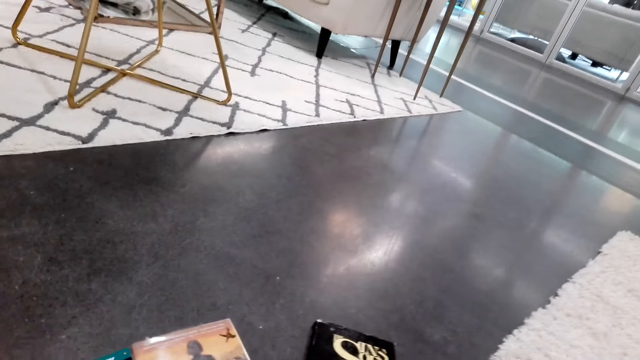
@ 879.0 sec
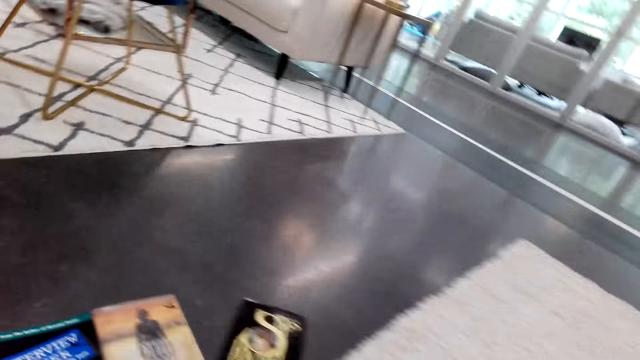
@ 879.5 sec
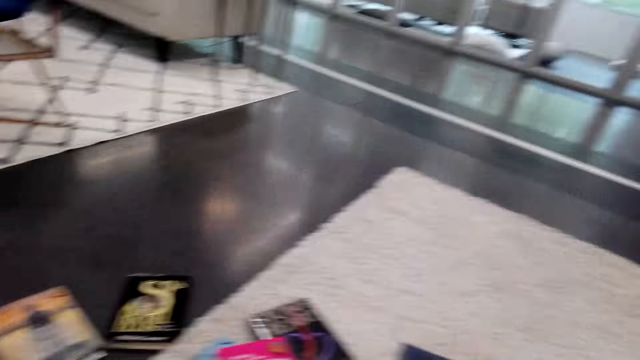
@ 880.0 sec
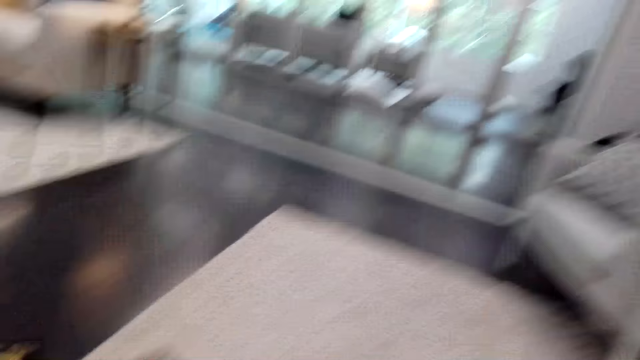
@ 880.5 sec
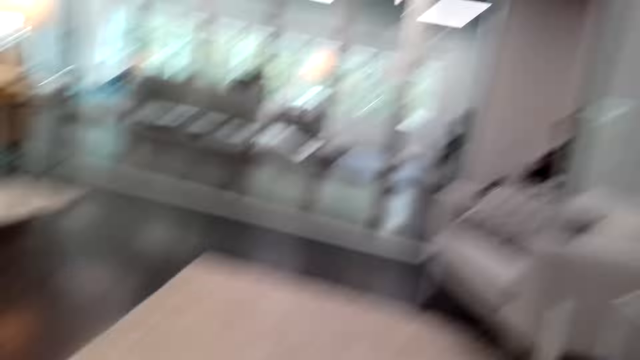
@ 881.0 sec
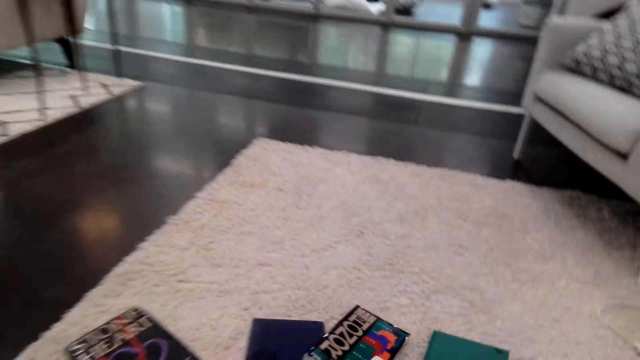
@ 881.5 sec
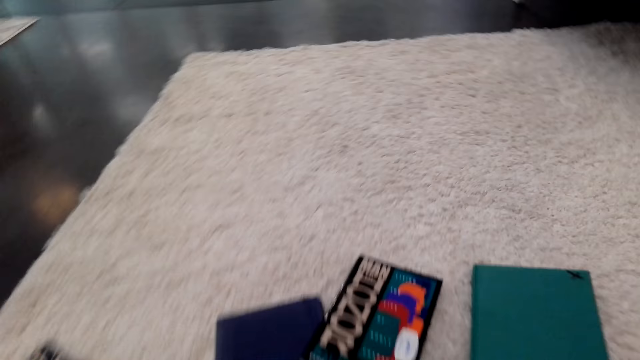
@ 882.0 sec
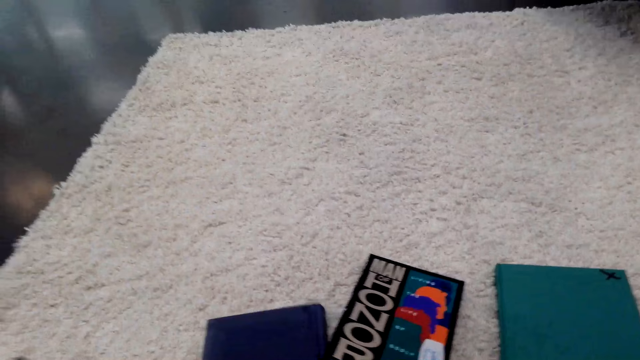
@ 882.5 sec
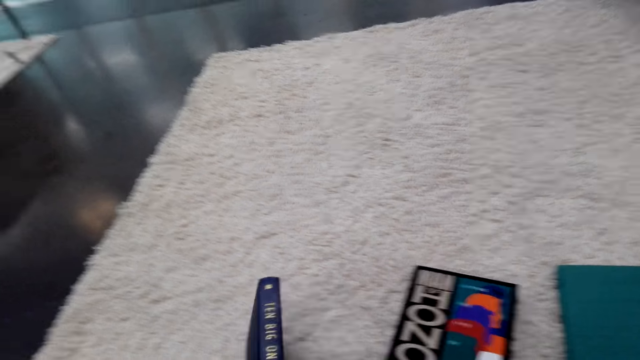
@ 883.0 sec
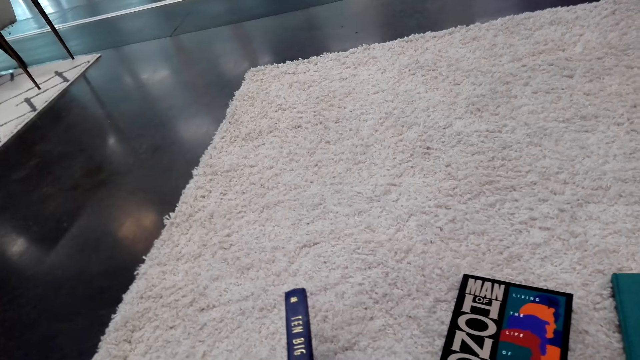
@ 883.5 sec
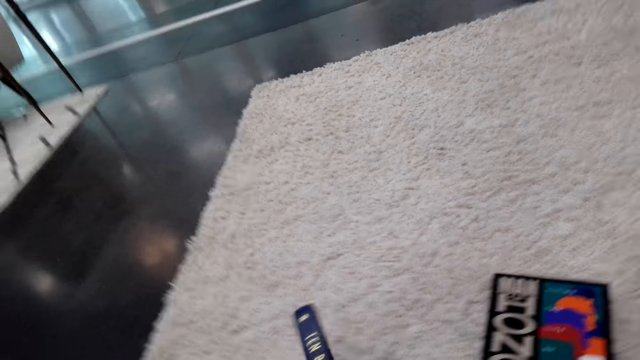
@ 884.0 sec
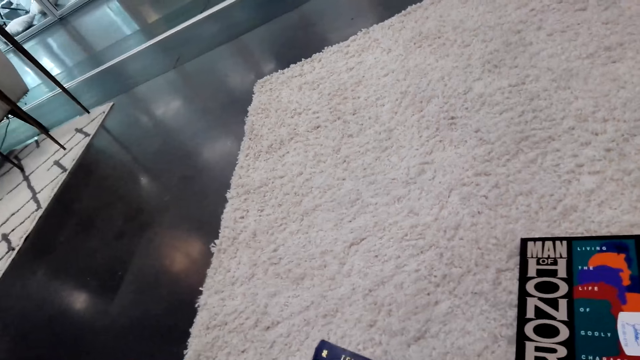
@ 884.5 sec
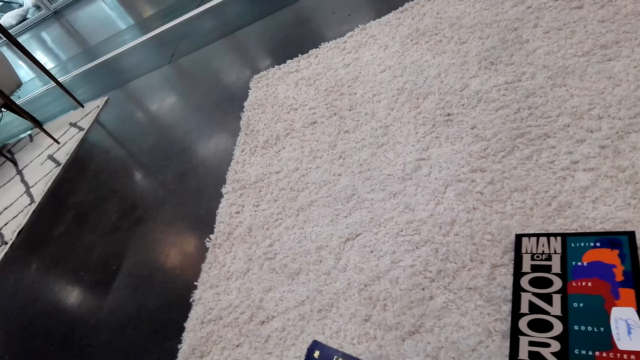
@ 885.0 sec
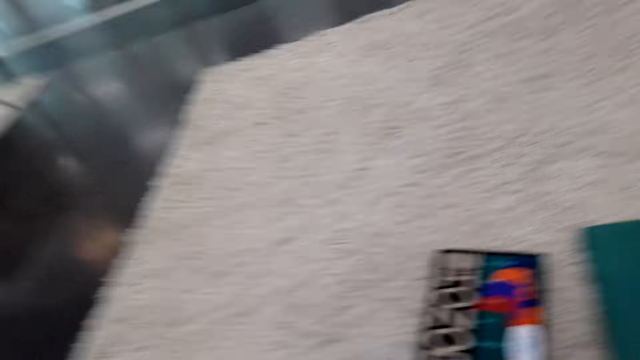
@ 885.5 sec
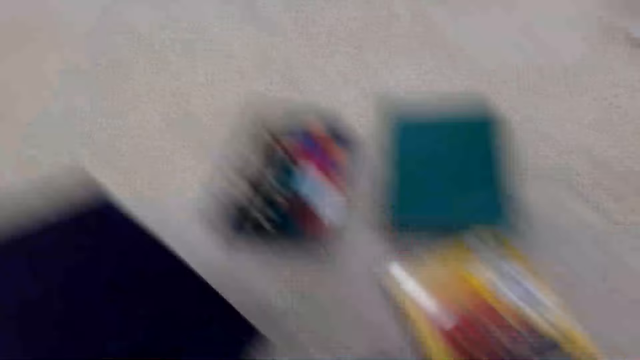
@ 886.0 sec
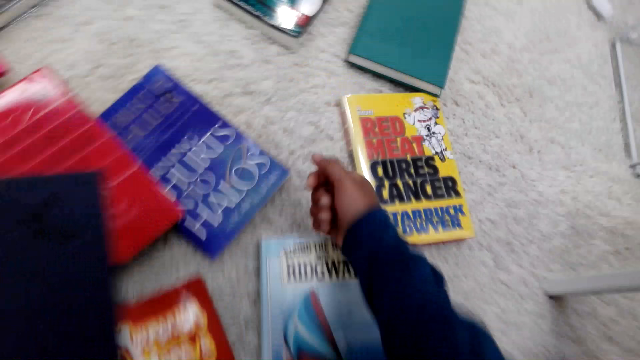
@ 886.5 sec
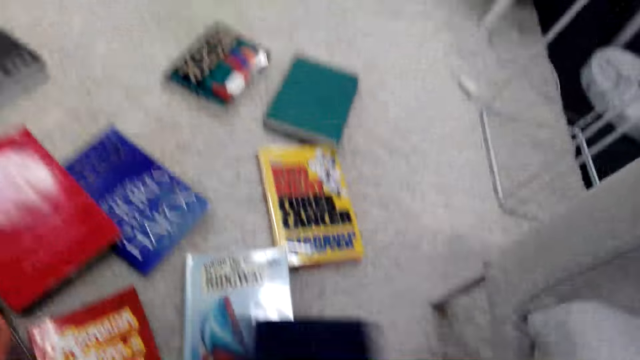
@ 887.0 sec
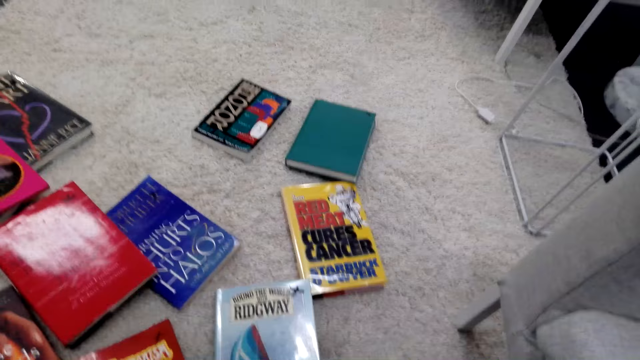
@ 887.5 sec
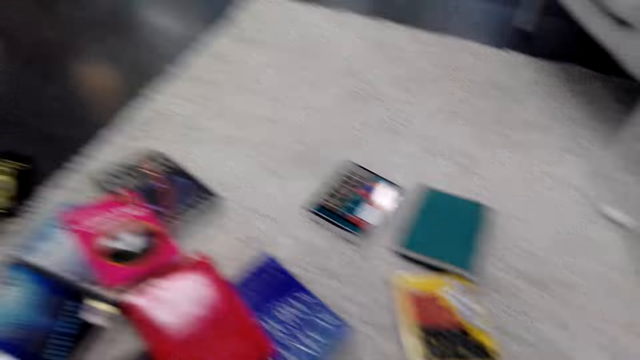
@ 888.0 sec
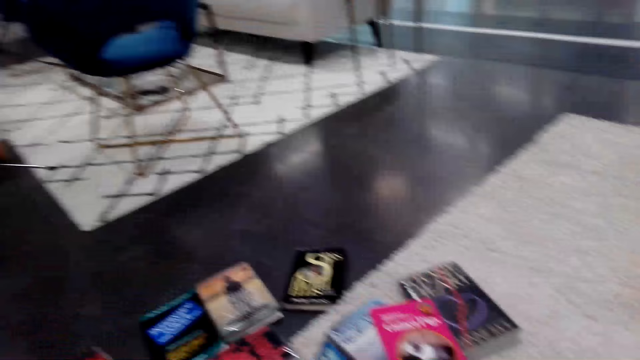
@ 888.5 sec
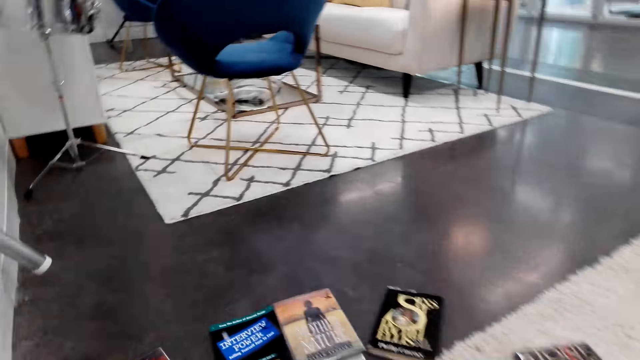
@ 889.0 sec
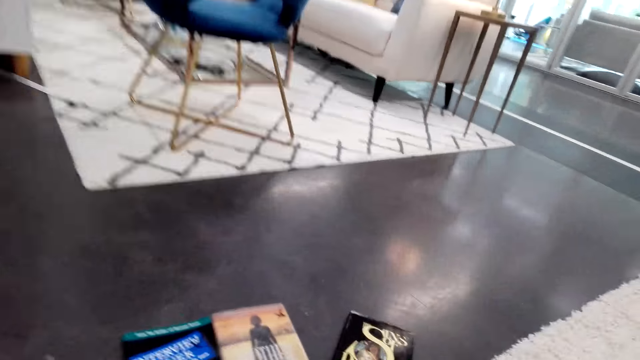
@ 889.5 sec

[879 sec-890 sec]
The camera wearer looks around. A man sits down. The camera wearer reads a book cover. They pick a book up. They hold the book. They lift hands up. They look at a book on the floor.

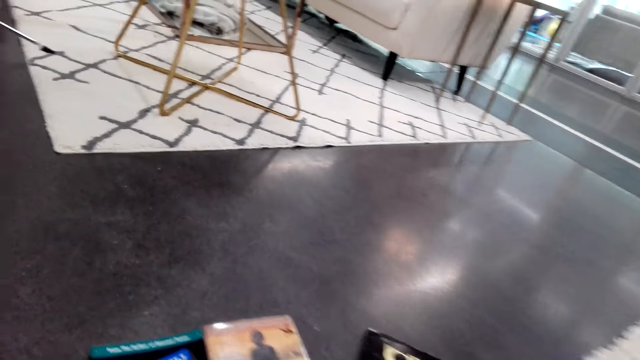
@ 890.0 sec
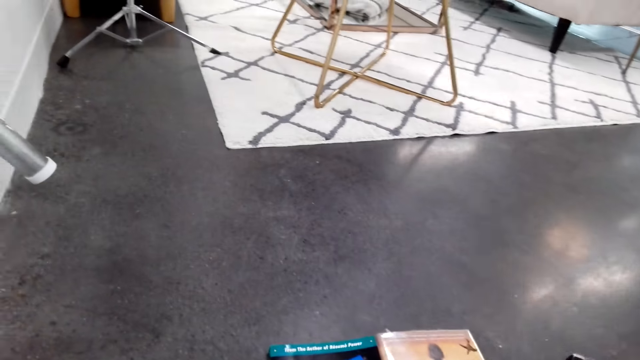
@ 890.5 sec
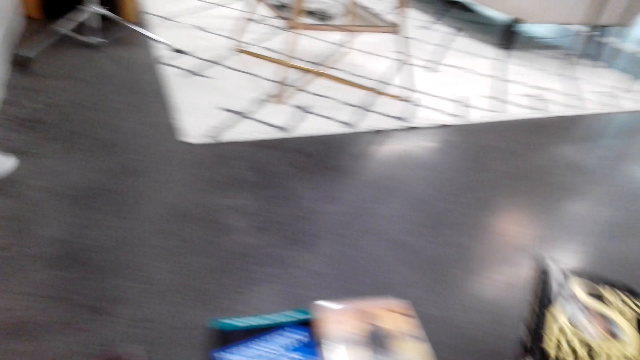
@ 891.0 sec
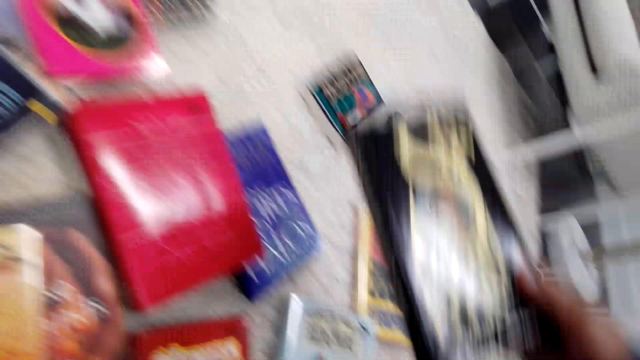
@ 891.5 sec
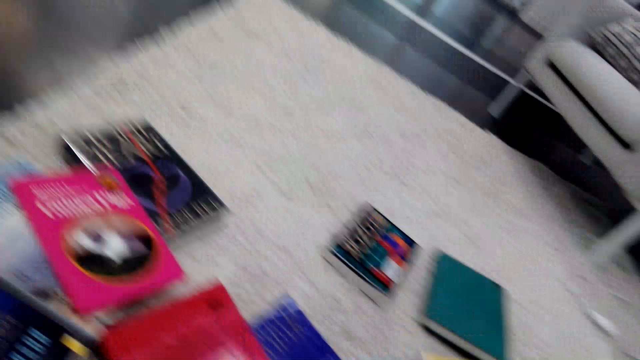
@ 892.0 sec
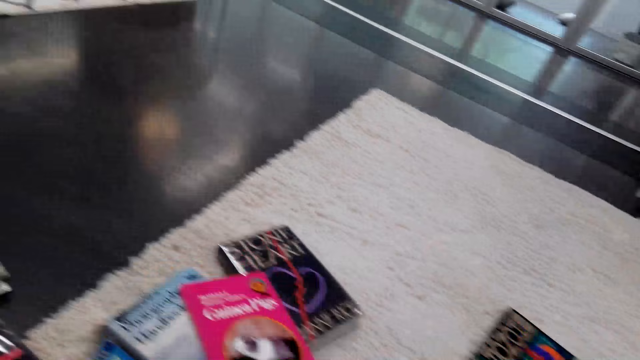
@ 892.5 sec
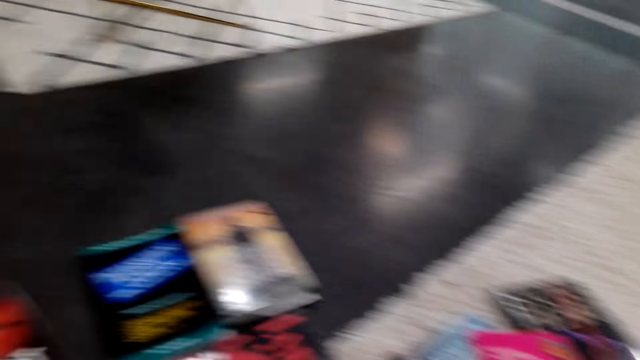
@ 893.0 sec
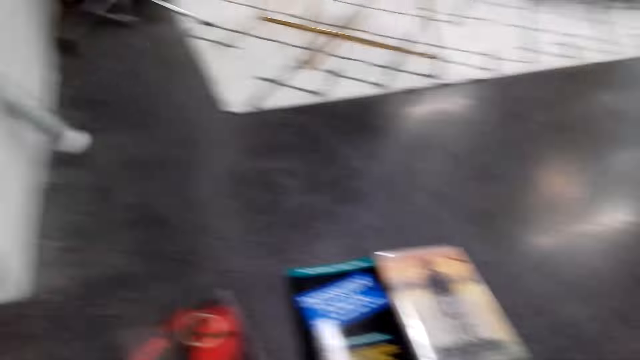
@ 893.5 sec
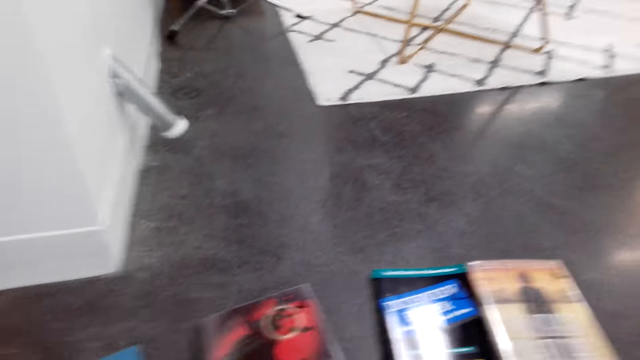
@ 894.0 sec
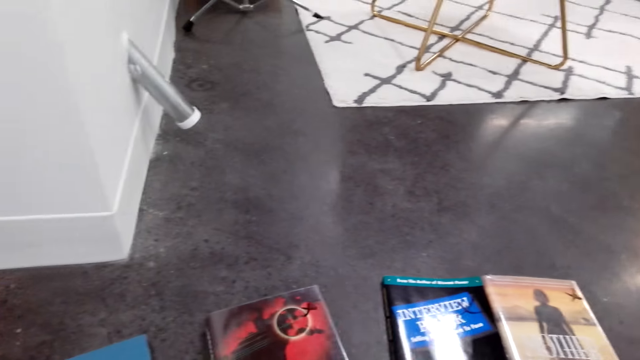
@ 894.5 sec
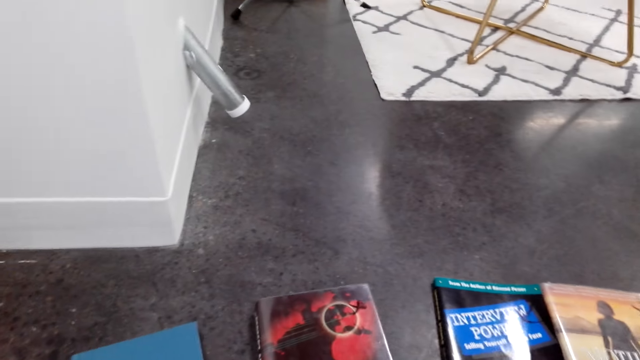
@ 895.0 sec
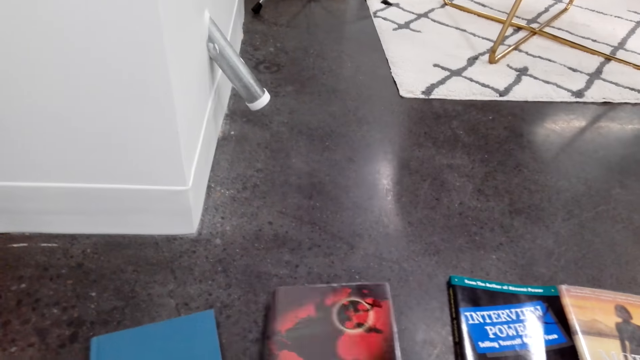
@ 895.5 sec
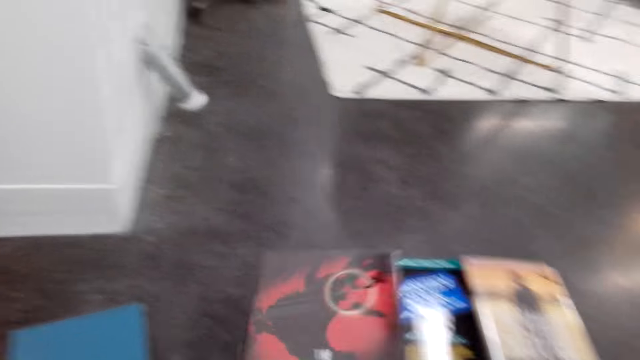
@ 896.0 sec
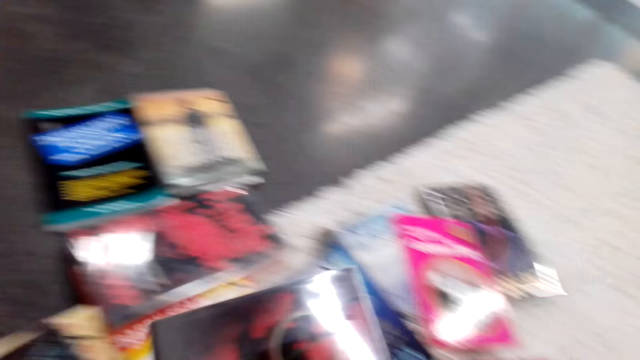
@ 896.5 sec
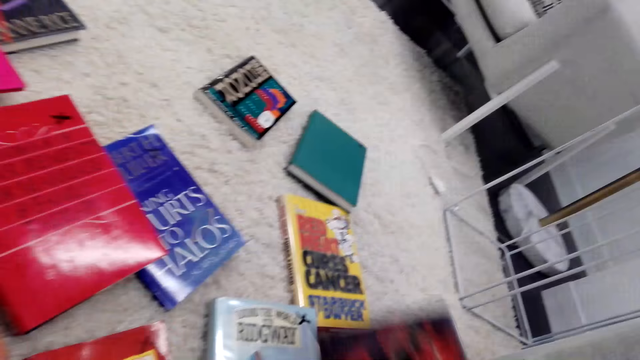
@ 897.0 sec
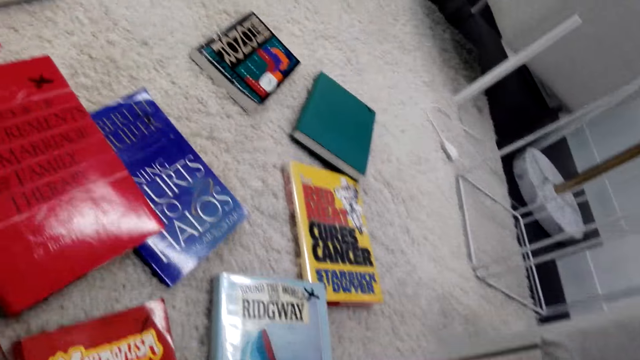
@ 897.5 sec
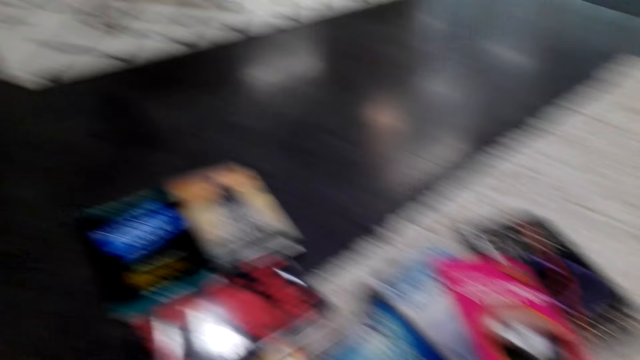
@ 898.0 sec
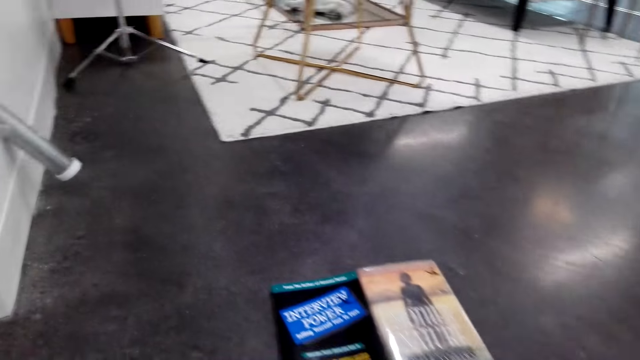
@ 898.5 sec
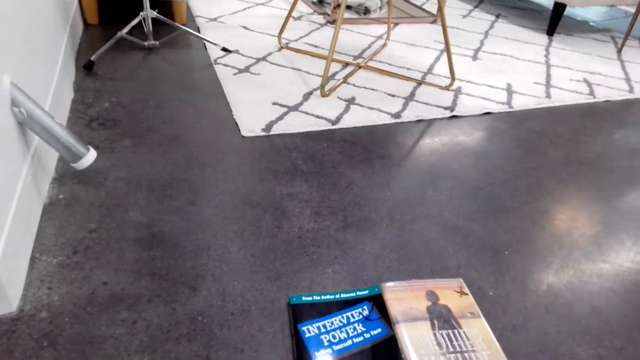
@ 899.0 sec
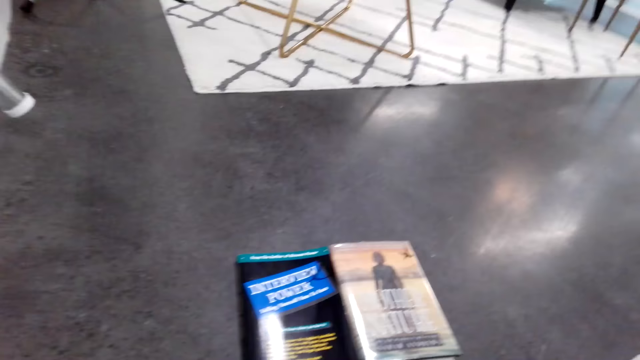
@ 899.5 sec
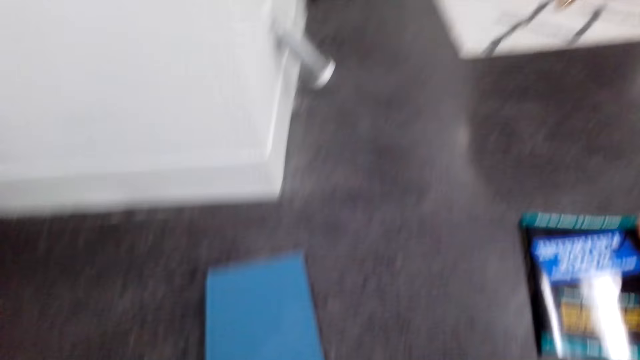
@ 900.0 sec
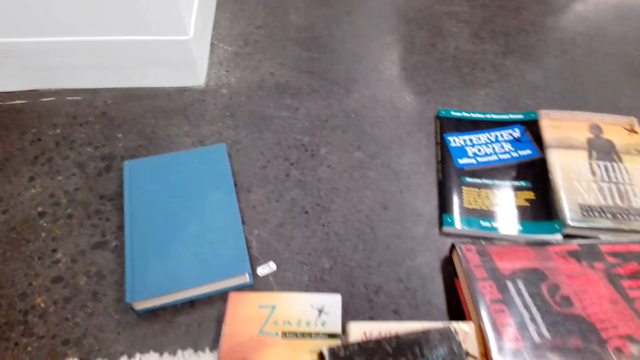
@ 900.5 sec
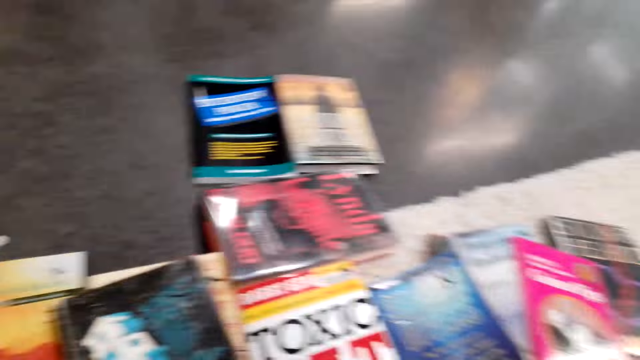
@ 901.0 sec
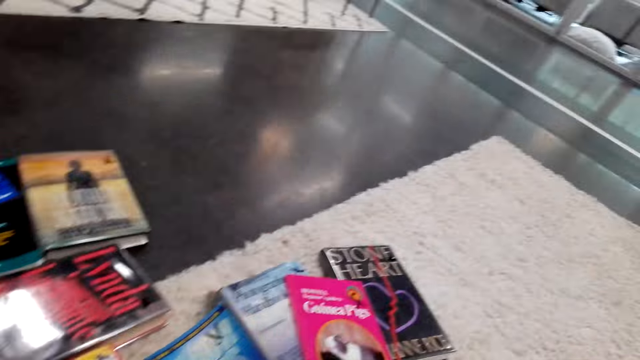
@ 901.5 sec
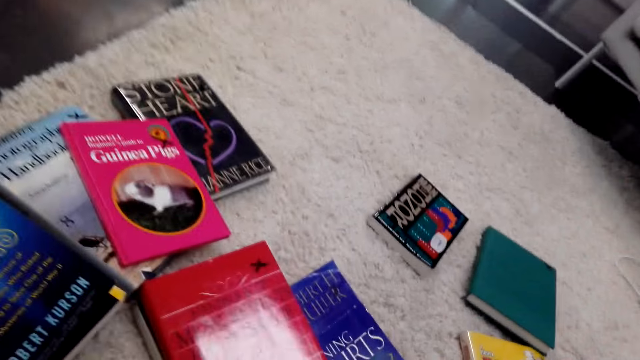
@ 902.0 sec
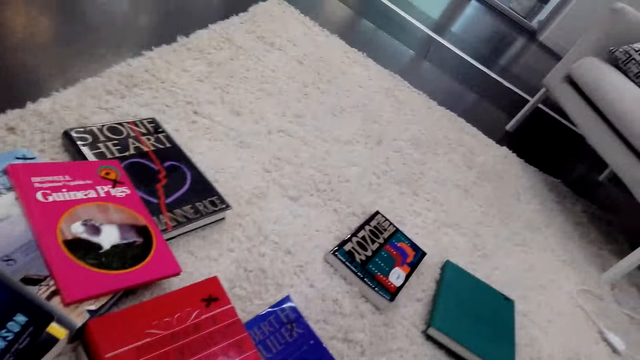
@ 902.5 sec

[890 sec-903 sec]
The camera wearer picks up a book. They scout for particular books on the floor. They arrange the books. They look at the books. They pick up a book. They scout for particular books on the floor. They arrange the book. They look at the book.
